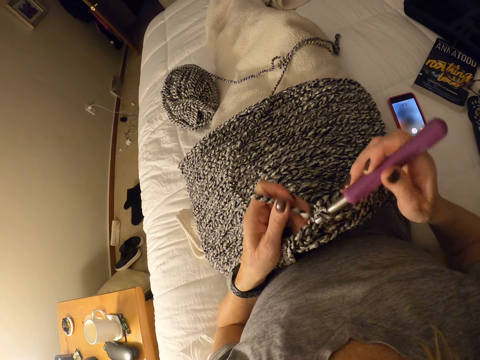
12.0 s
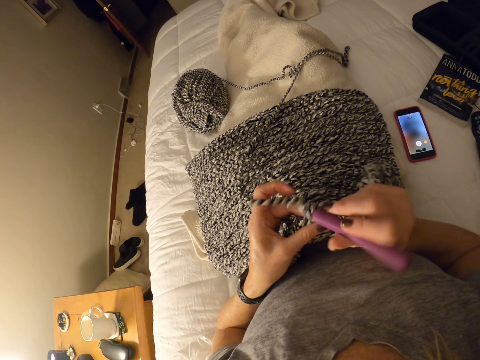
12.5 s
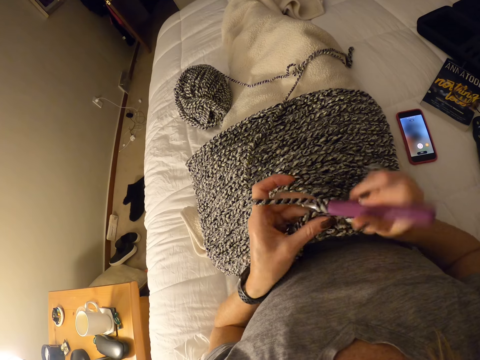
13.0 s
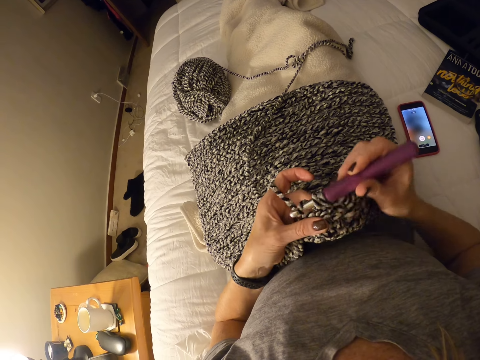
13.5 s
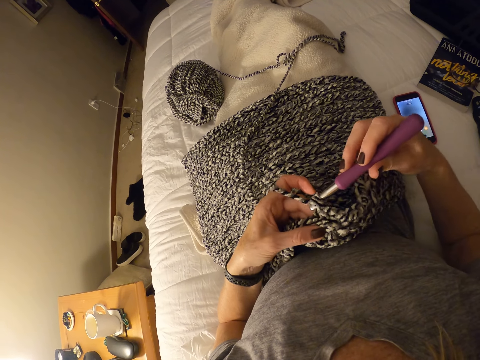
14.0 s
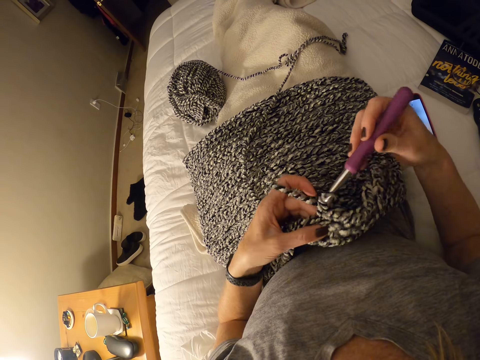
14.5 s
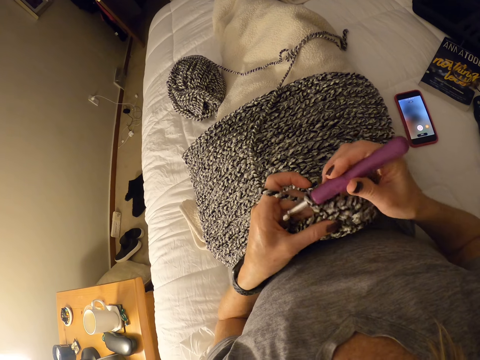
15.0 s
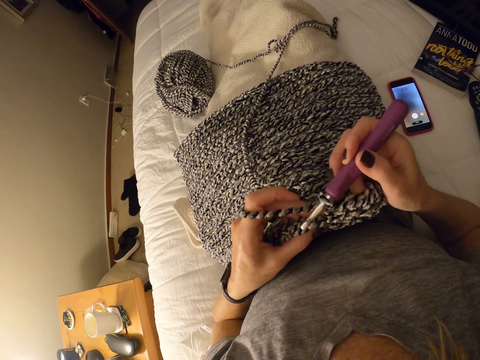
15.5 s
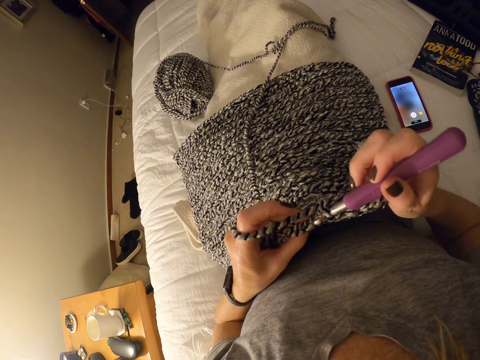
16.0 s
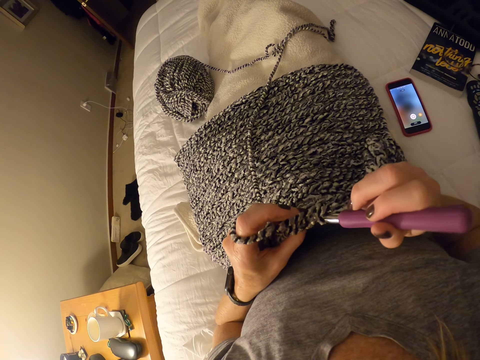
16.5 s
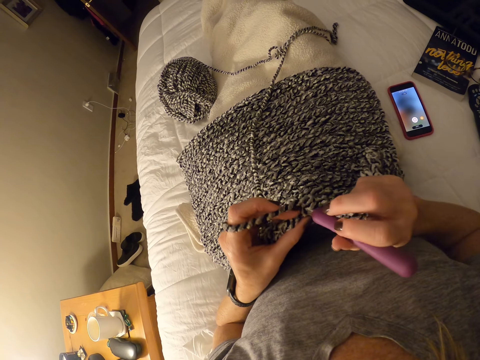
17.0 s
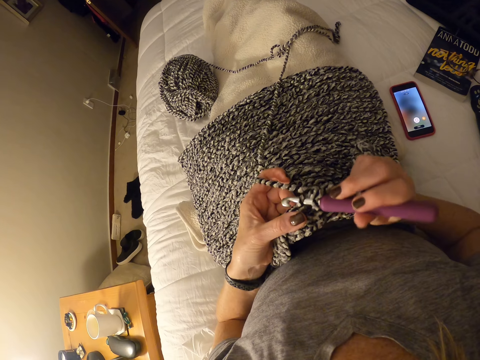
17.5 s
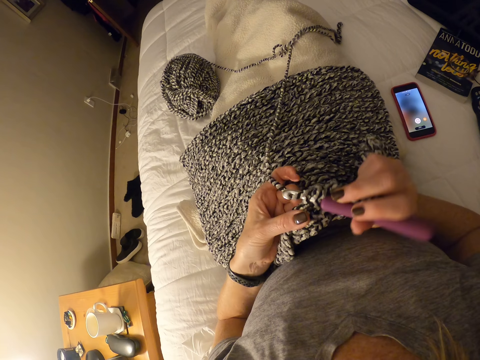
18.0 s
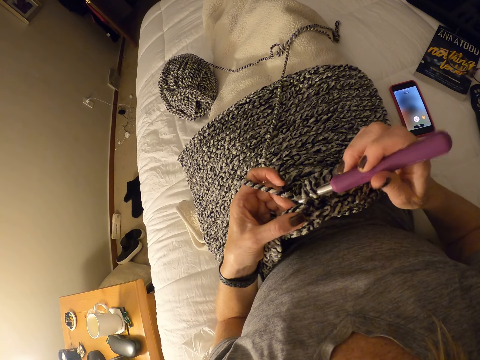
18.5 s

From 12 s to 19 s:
The camera wearer interlocks loops of yarn with the crochet hook.

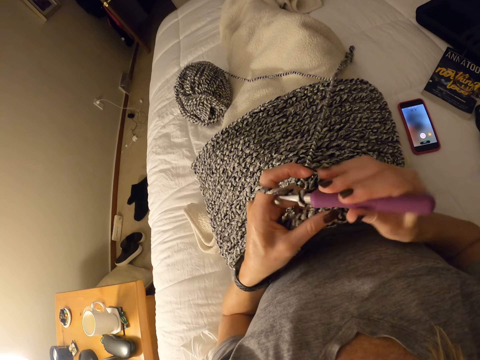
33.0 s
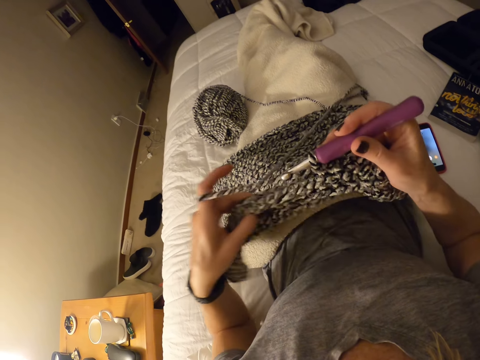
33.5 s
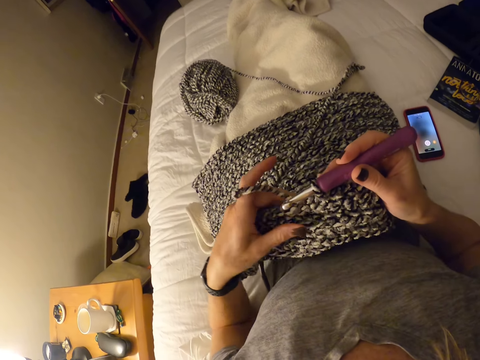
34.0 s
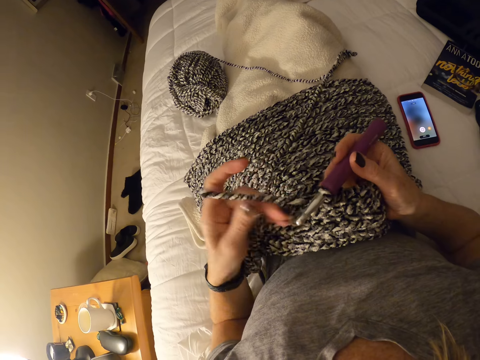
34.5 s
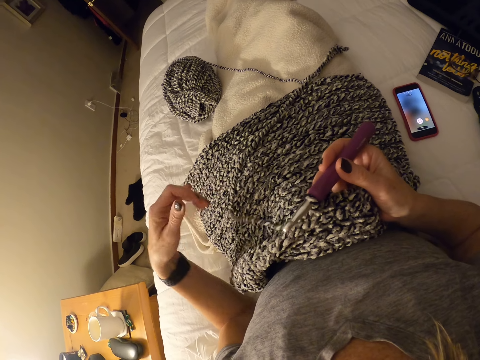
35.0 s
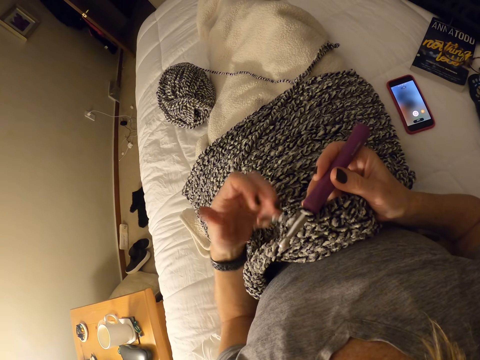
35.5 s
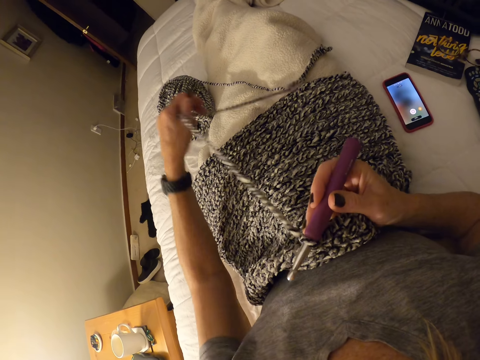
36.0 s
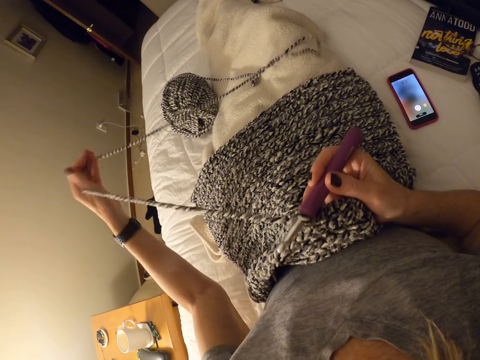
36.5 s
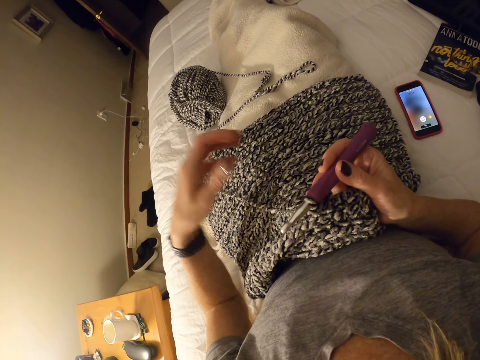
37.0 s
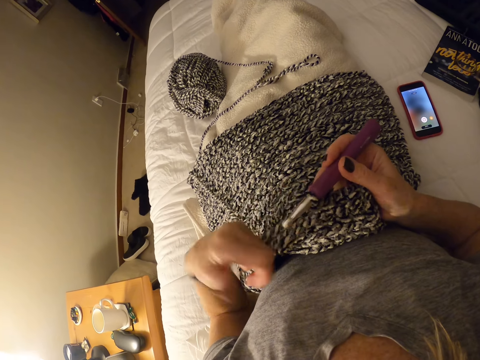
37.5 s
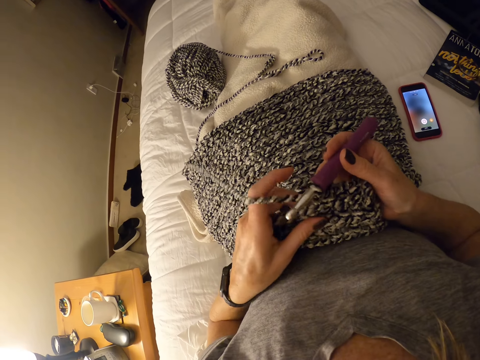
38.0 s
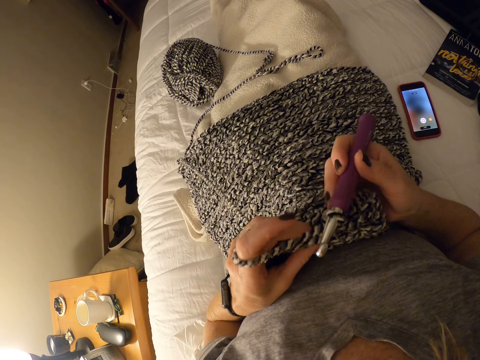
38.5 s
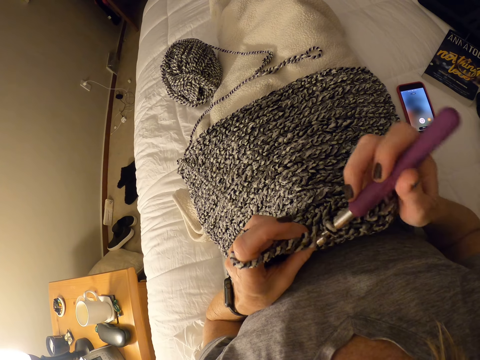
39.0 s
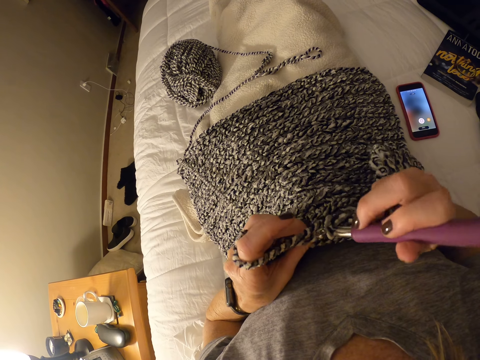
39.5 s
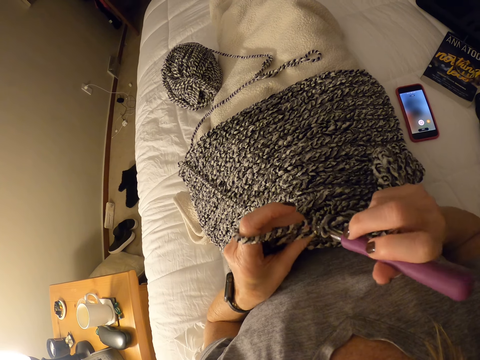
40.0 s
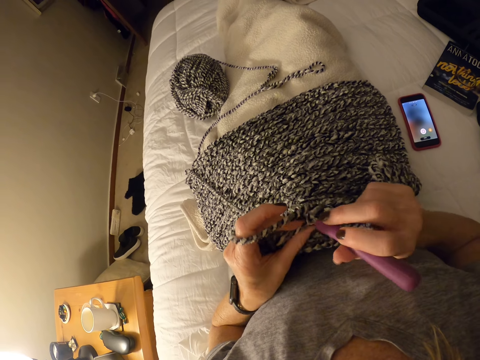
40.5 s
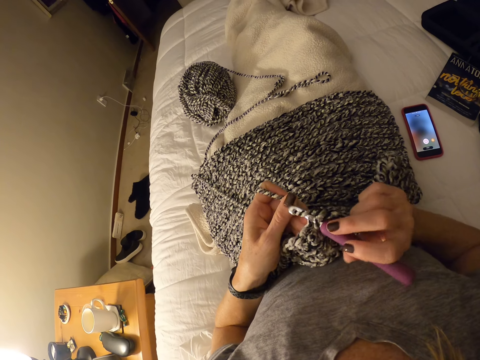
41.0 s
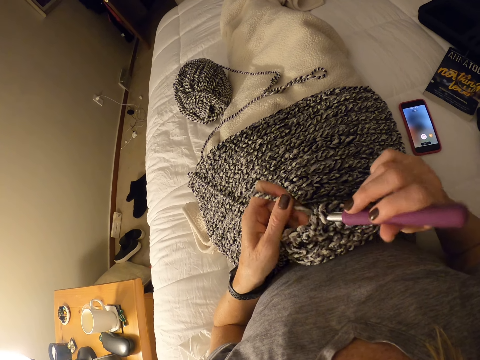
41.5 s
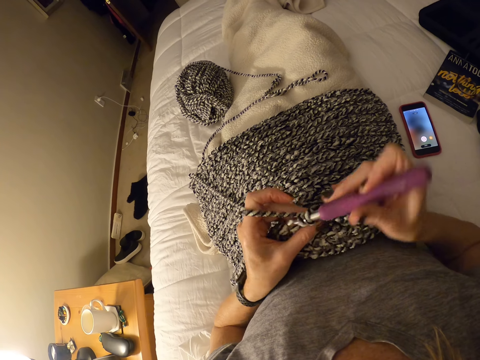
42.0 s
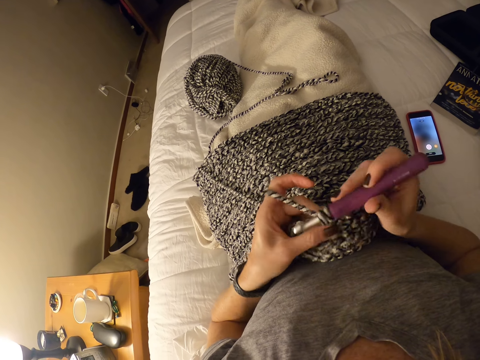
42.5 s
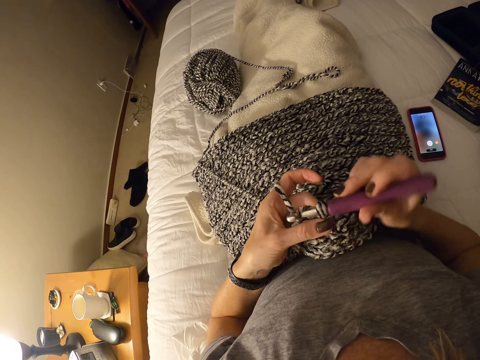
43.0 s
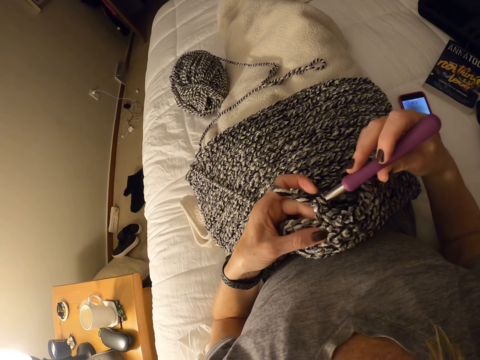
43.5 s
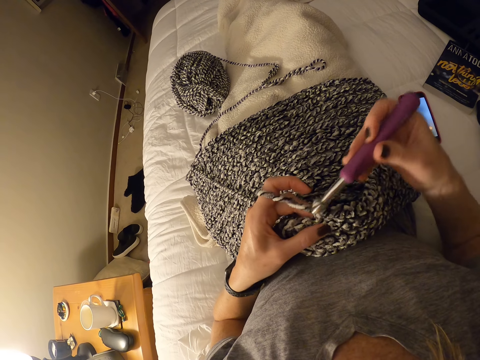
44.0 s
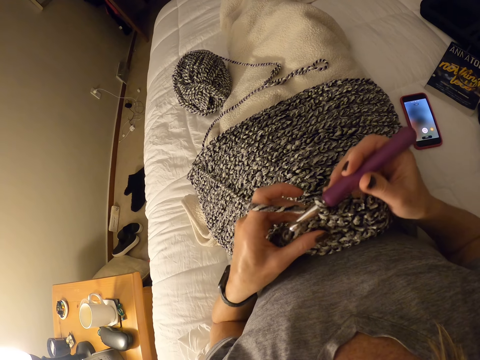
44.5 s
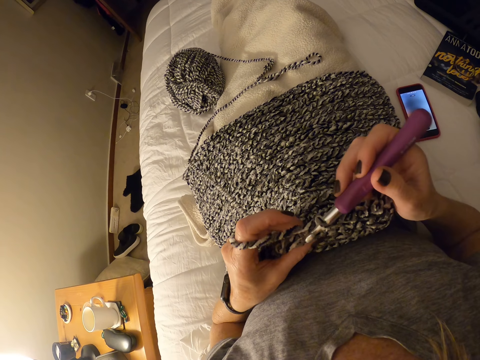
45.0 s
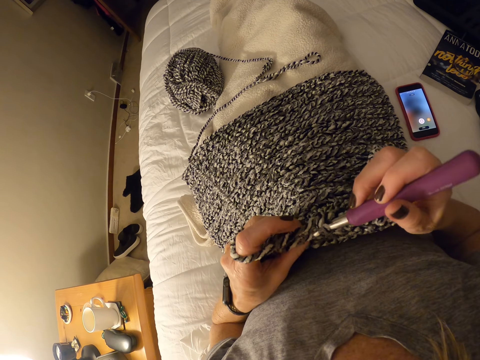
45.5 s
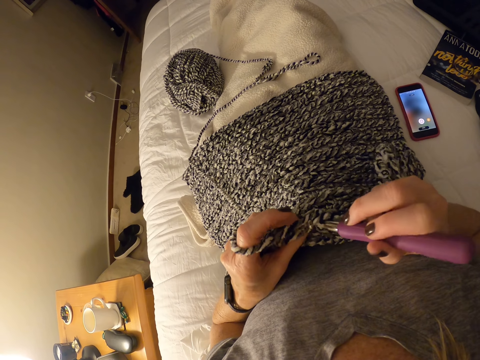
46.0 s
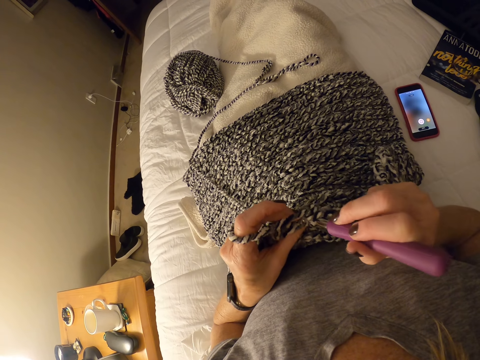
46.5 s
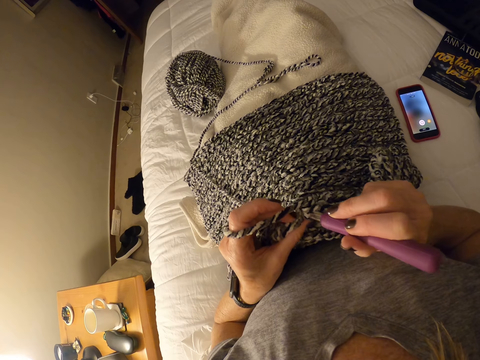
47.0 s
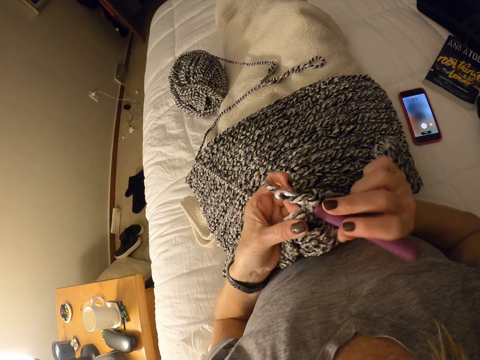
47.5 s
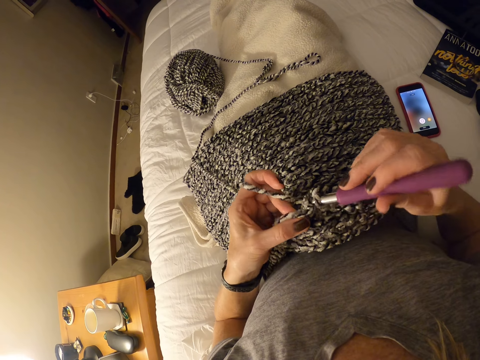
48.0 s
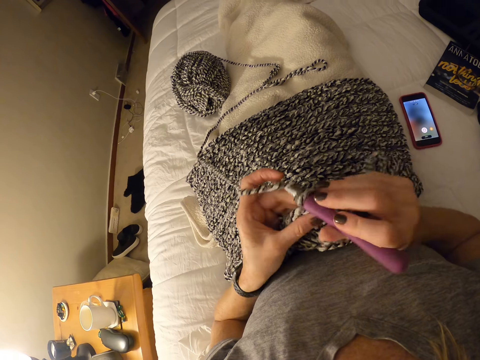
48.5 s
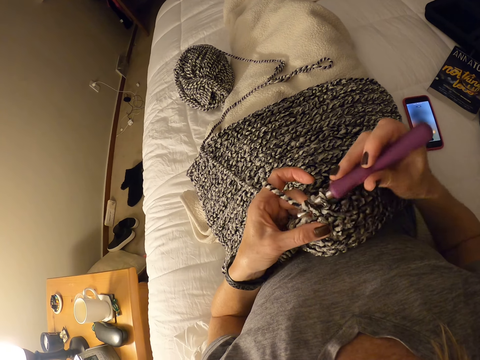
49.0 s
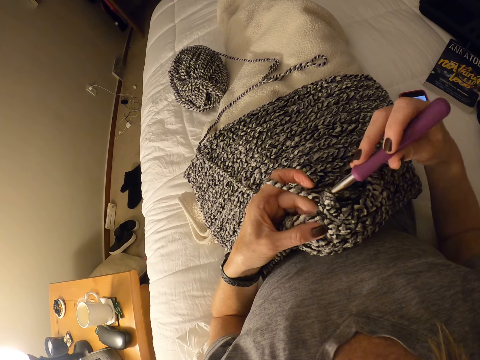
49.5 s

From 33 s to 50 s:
The camera wearer adjusts a strand of yarn. They pull the fabric up. They interlock loops of yarn with the crochet hook.

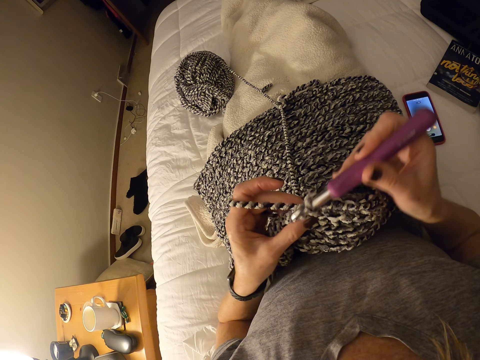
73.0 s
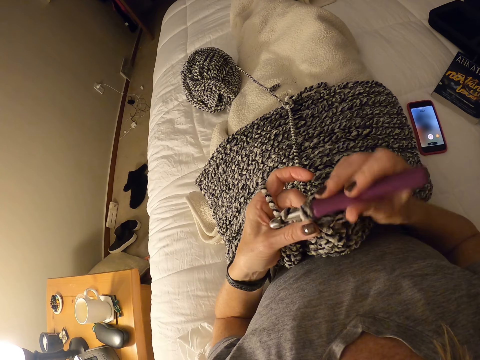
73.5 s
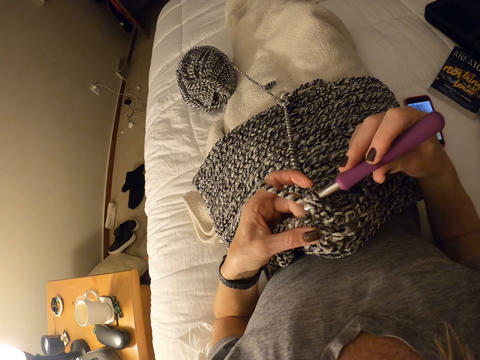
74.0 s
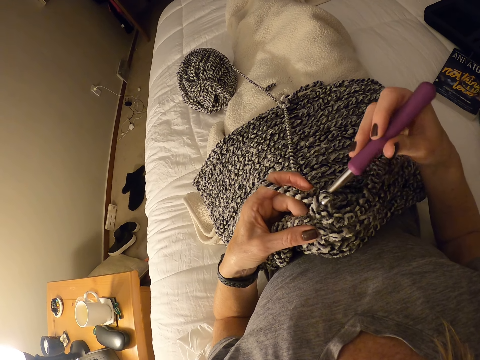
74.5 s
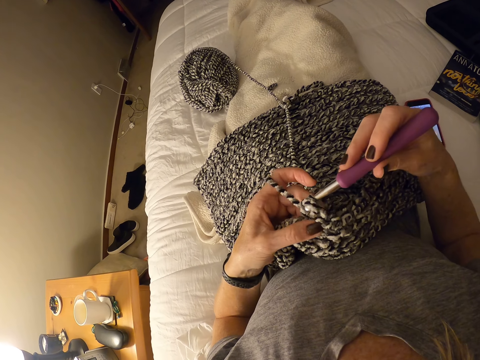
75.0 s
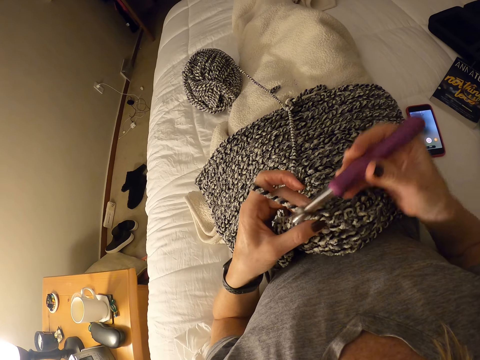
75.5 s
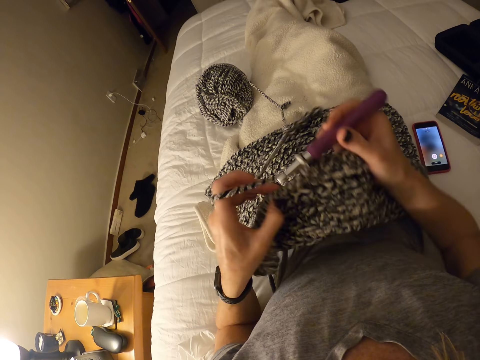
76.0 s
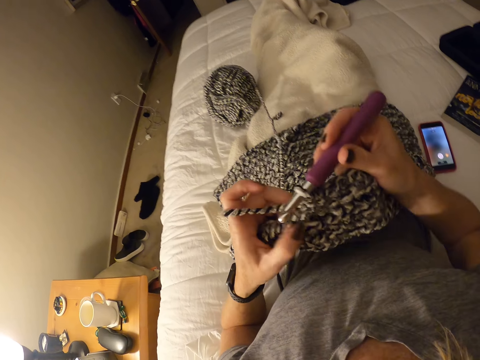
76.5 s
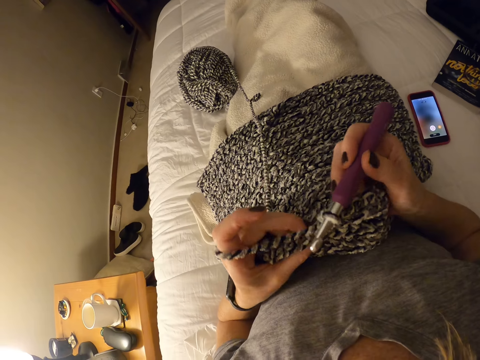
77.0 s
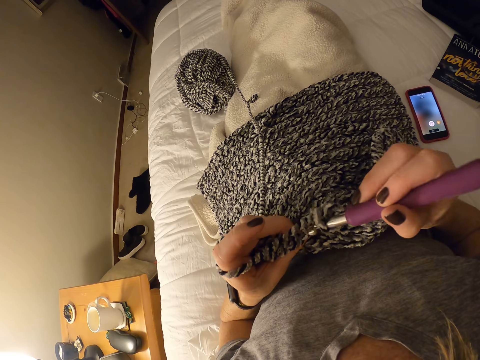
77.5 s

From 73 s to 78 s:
The camera wearer pulls a fabric up.
